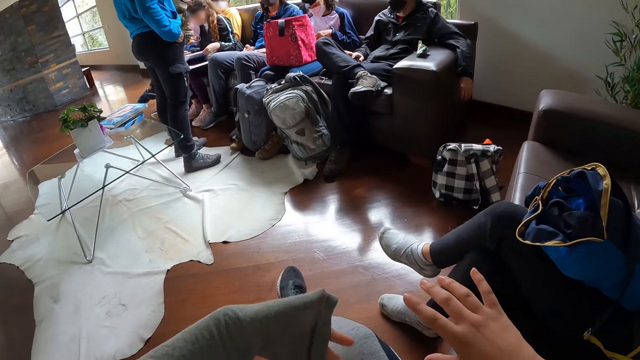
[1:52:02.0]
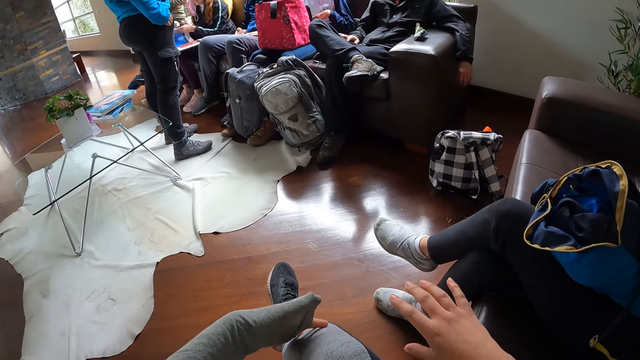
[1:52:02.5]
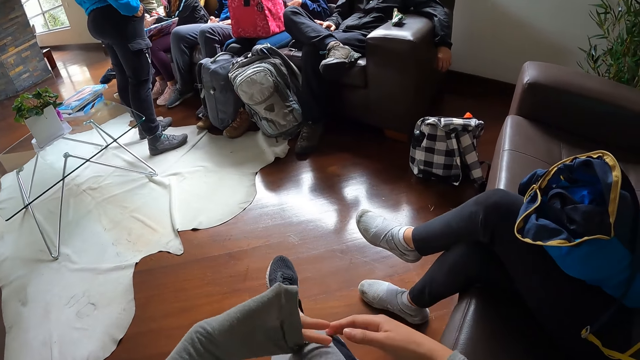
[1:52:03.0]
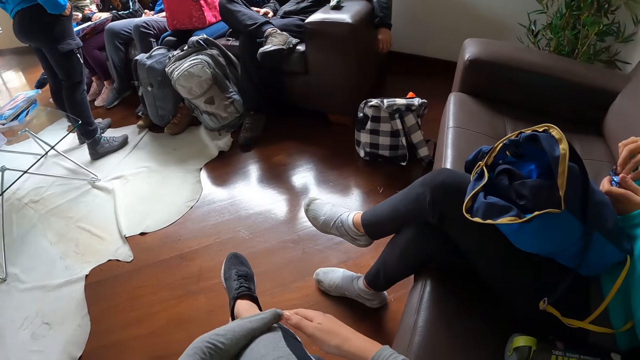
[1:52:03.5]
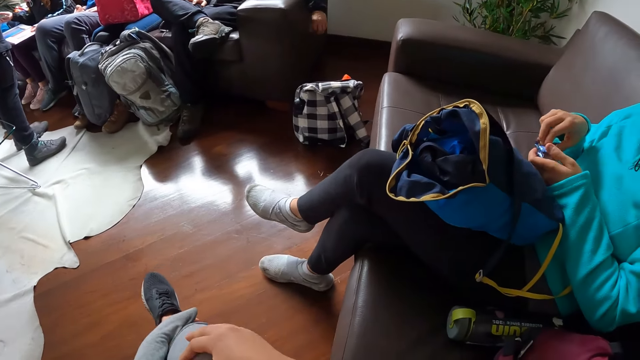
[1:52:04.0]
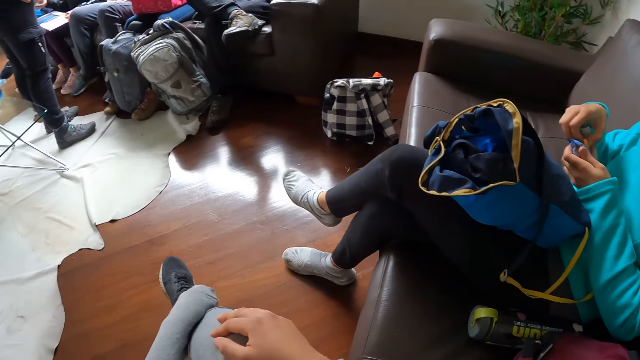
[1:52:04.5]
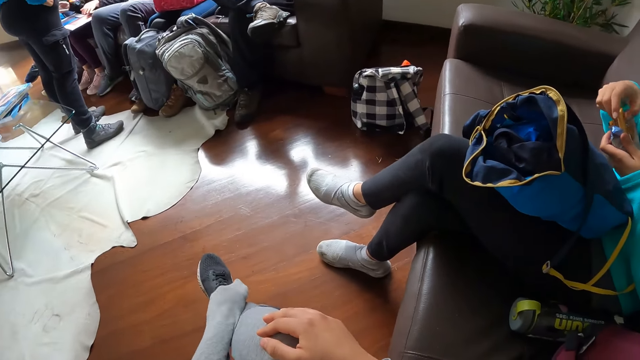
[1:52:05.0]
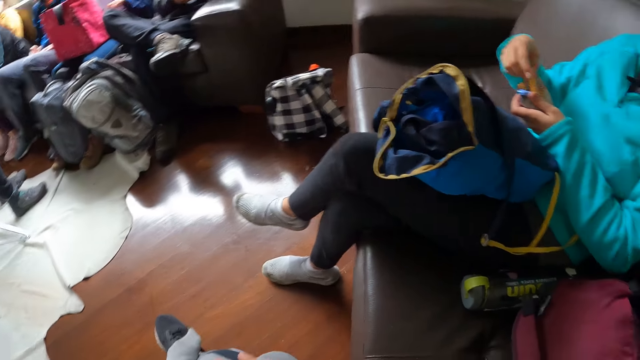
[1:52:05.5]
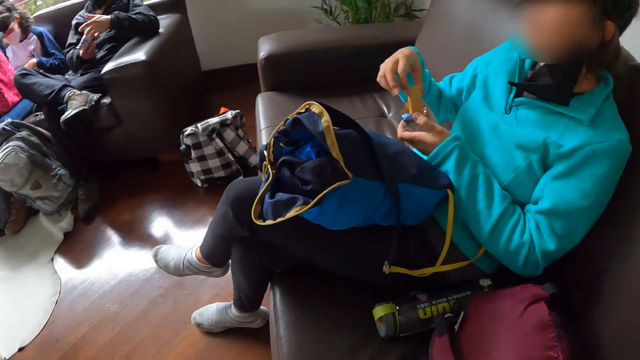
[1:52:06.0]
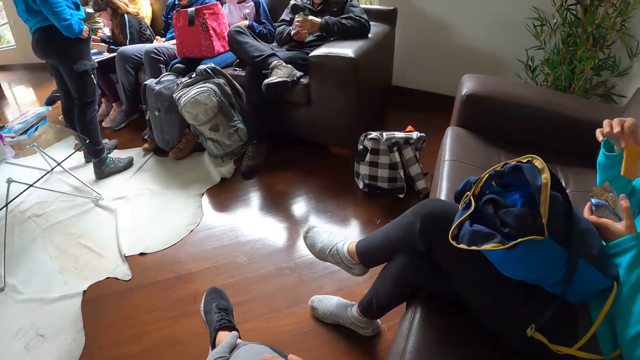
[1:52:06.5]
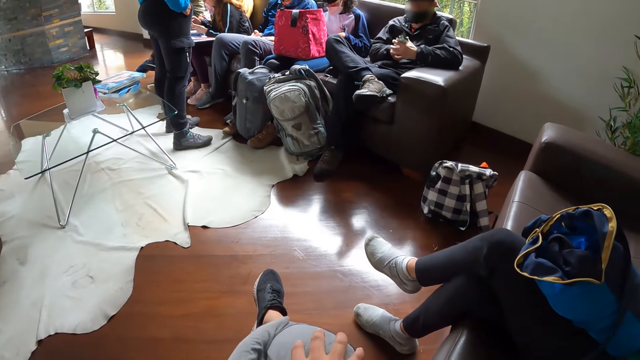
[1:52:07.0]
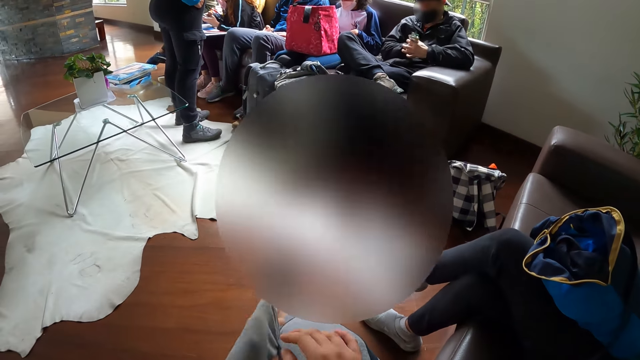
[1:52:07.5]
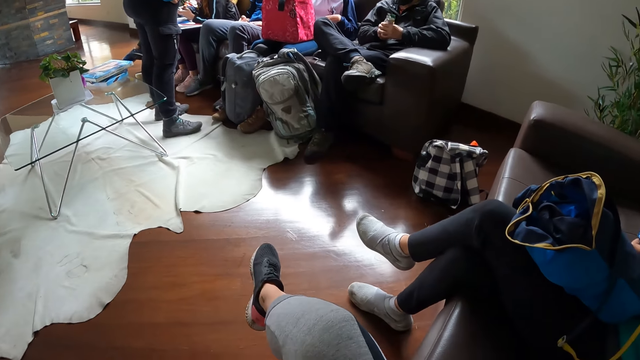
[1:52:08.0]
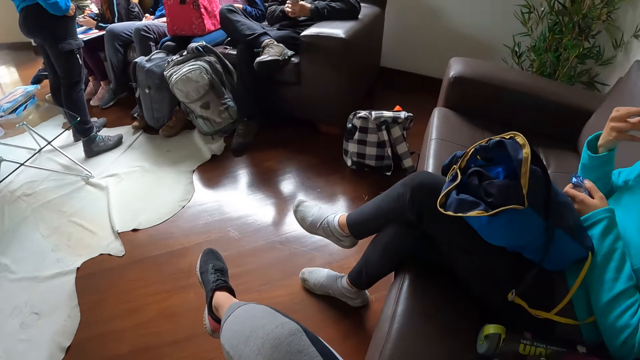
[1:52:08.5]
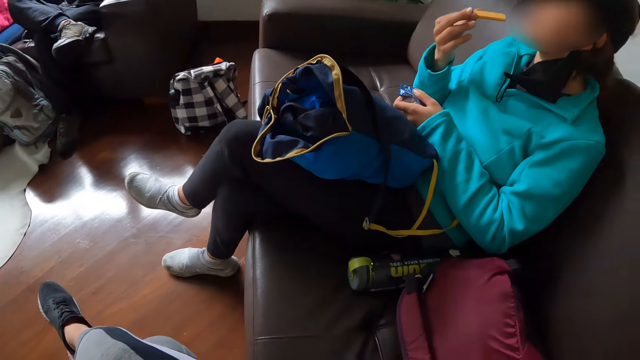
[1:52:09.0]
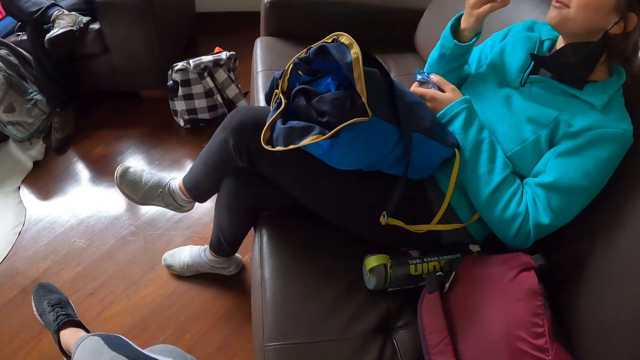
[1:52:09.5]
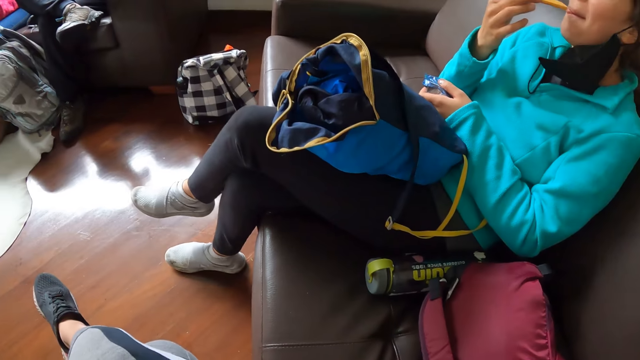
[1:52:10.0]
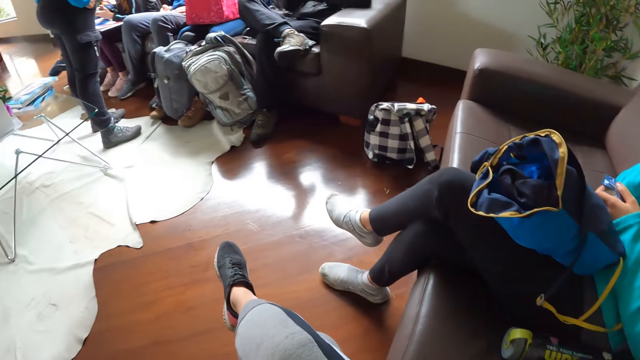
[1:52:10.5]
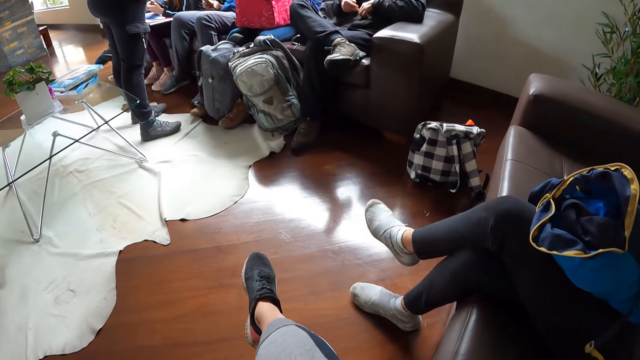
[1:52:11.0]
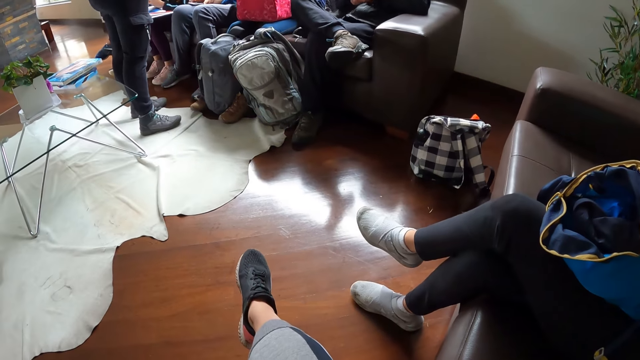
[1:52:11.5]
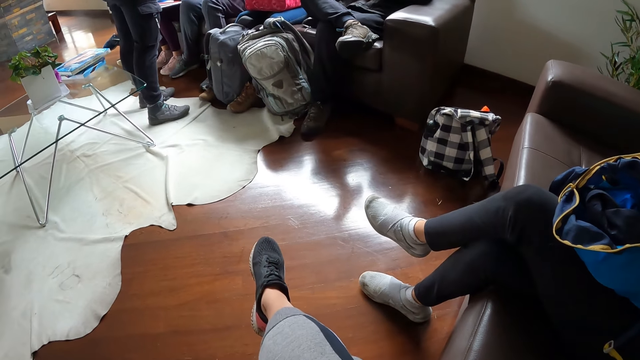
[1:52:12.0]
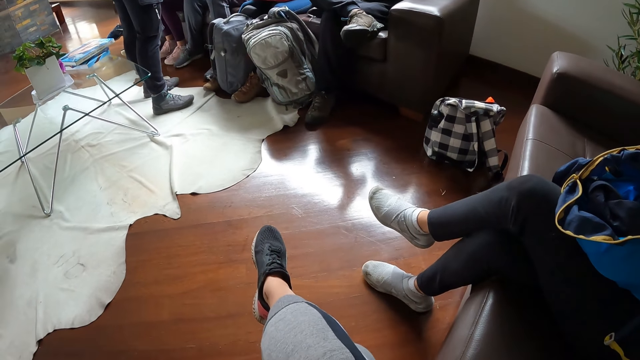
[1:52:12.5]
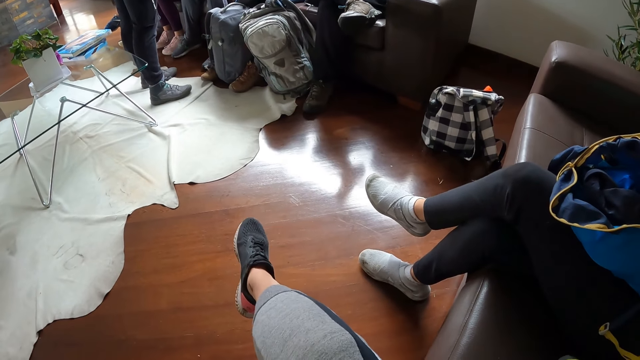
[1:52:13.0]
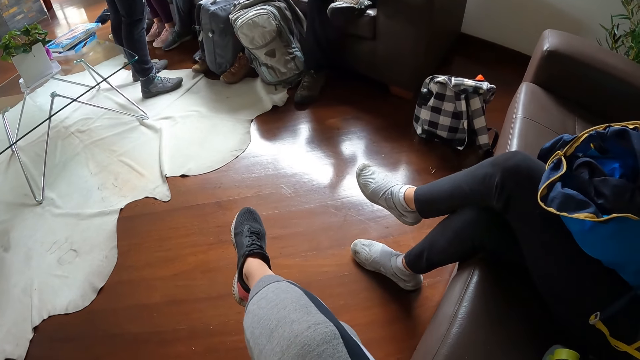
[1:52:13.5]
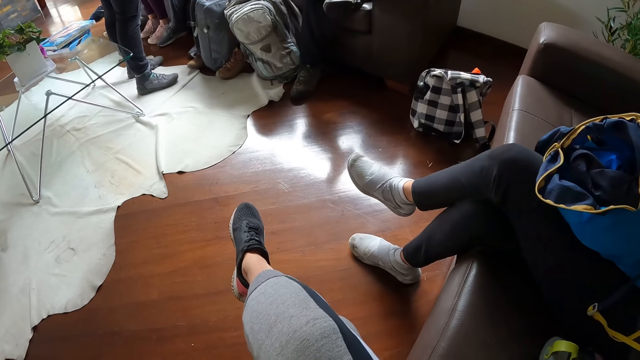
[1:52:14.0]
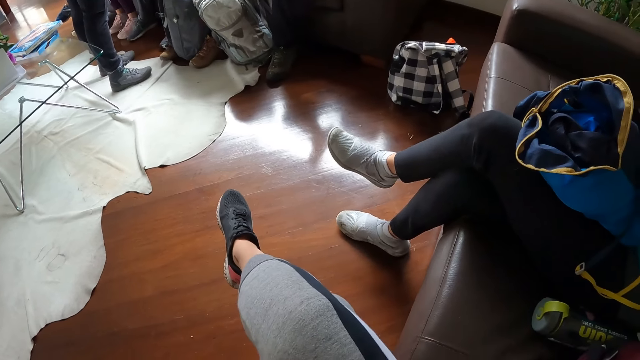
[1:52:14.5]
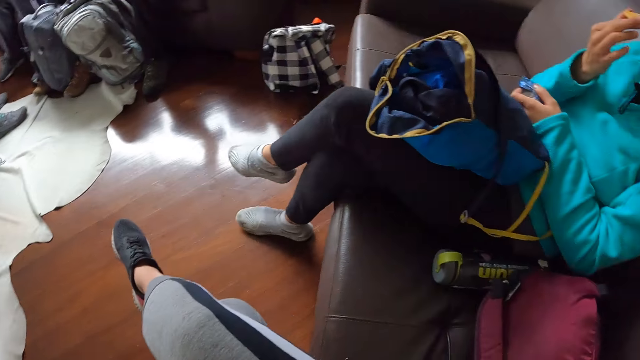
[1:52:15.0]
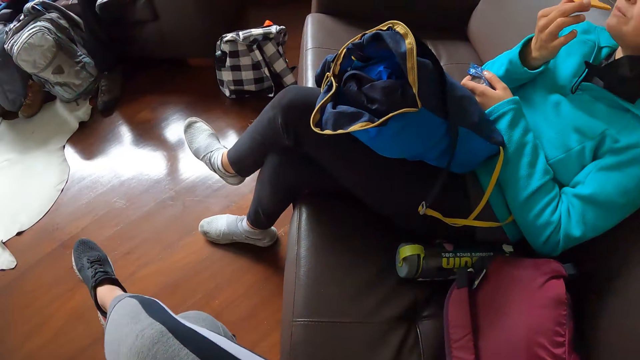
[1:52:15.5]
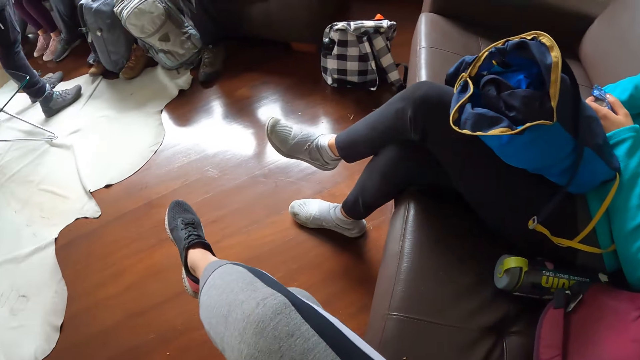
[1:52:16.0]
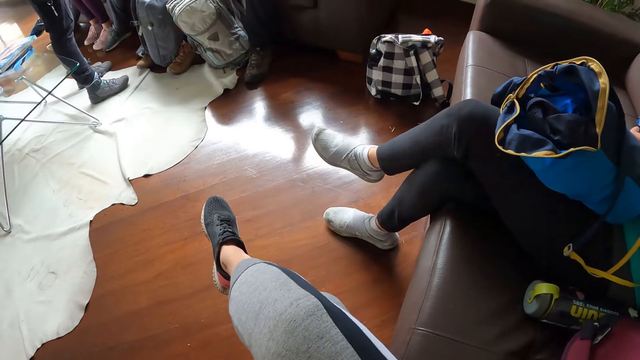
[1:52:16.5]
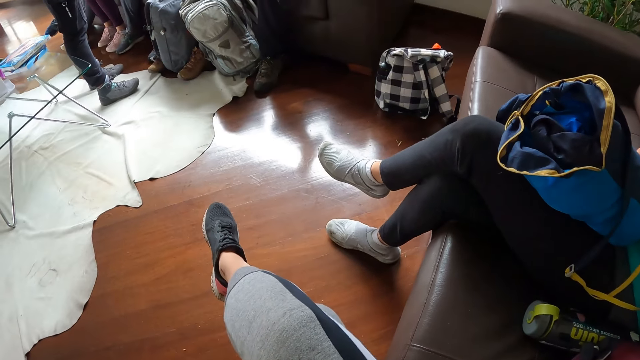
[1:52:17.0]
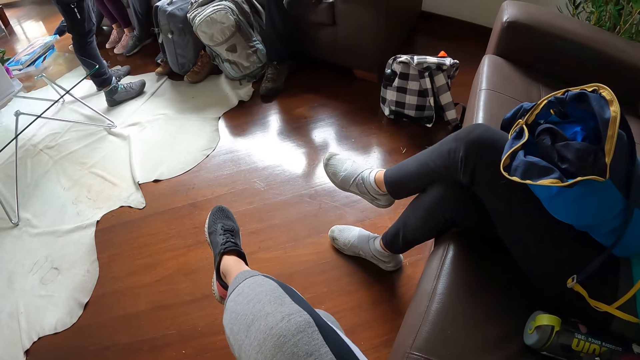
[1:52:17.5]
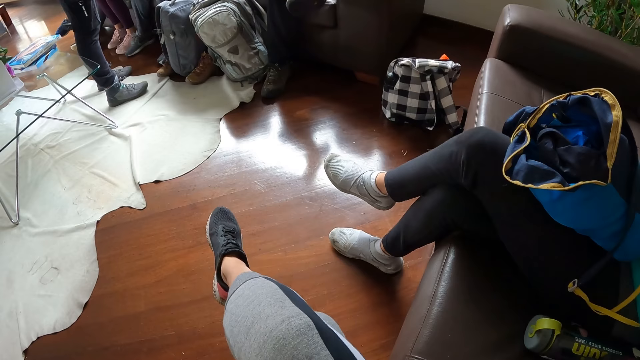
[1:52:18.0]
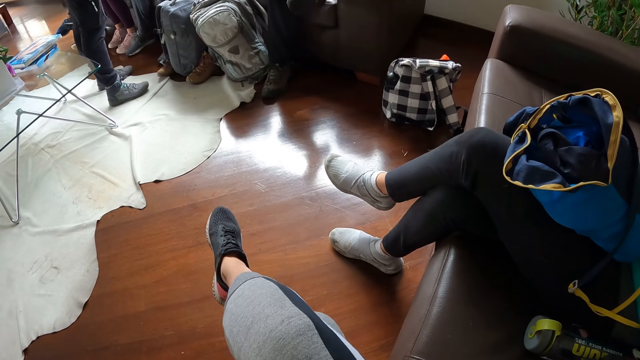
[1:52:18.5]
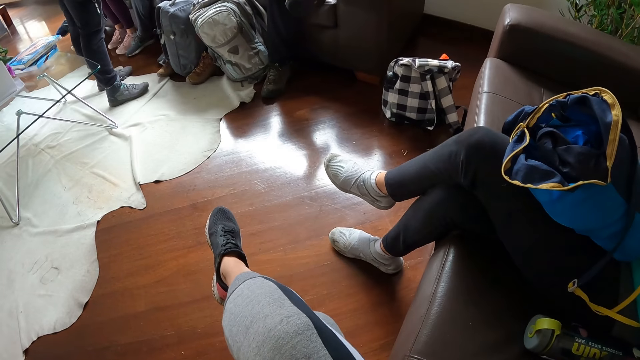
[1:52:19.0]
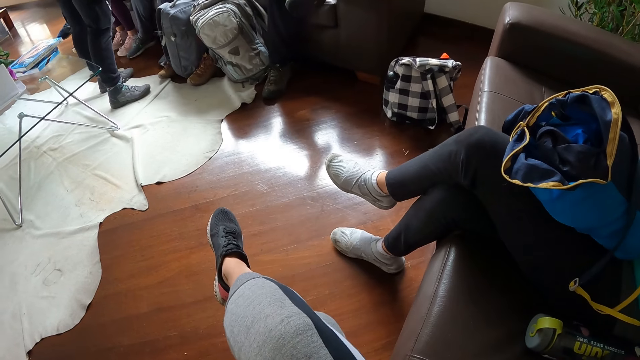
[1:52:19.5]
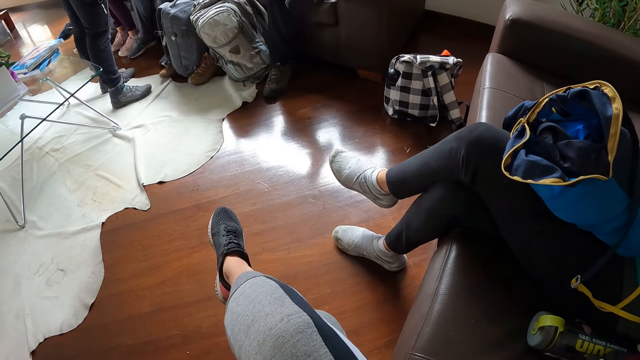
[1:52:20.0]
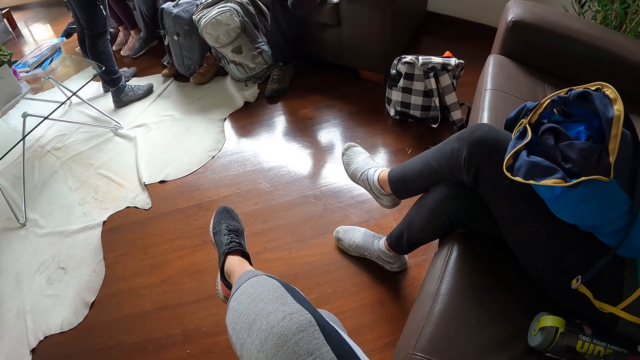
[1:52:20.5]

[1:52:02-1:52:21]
The camera wearer holds her leg with both hands. A woman eats biscuits with her right hand. The woman eats biscuits with her right hand again.

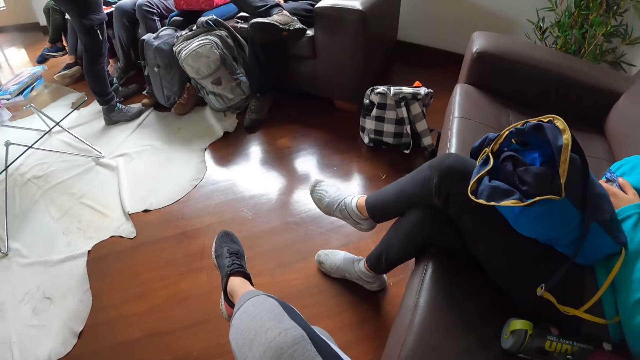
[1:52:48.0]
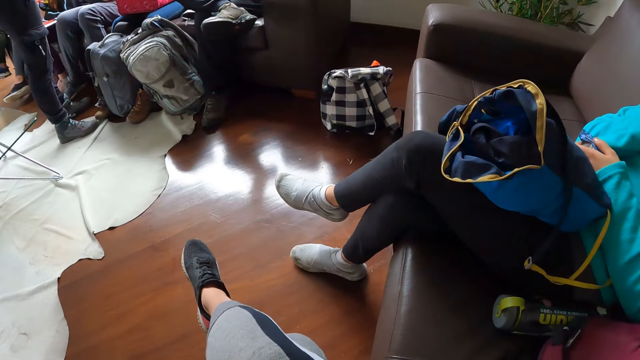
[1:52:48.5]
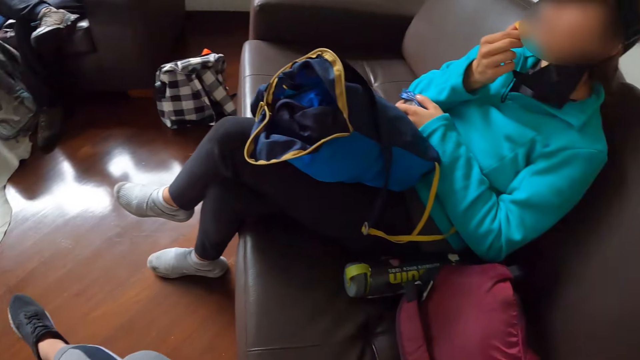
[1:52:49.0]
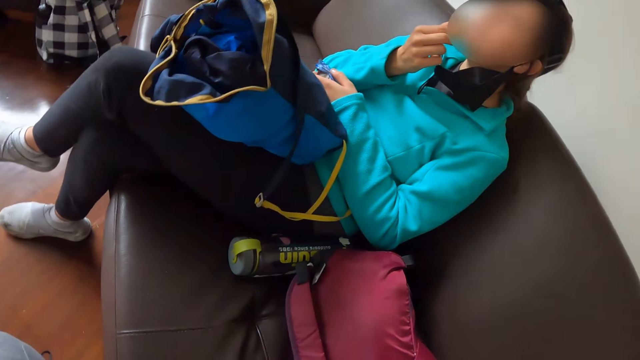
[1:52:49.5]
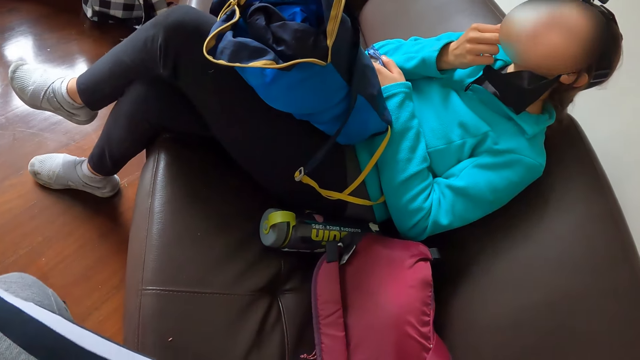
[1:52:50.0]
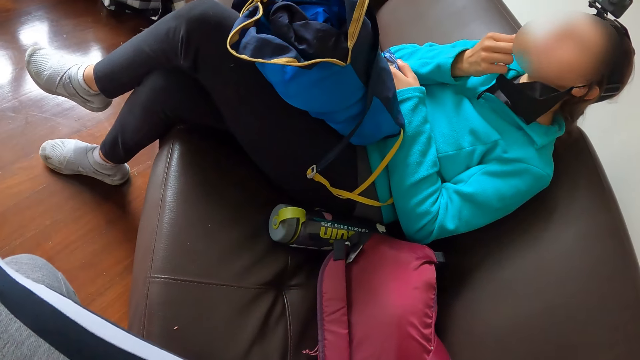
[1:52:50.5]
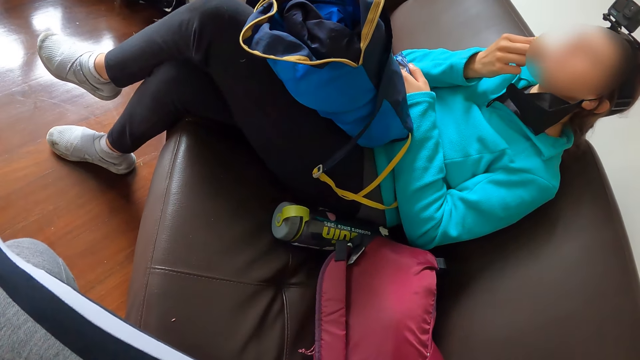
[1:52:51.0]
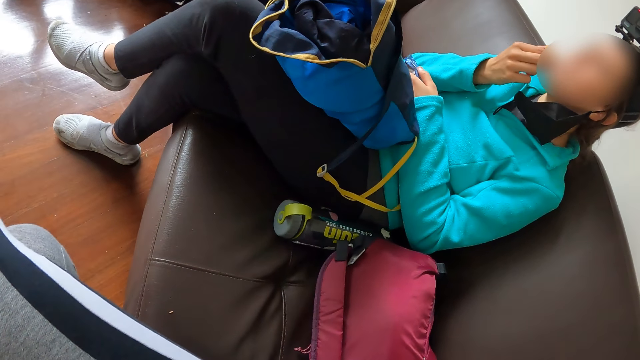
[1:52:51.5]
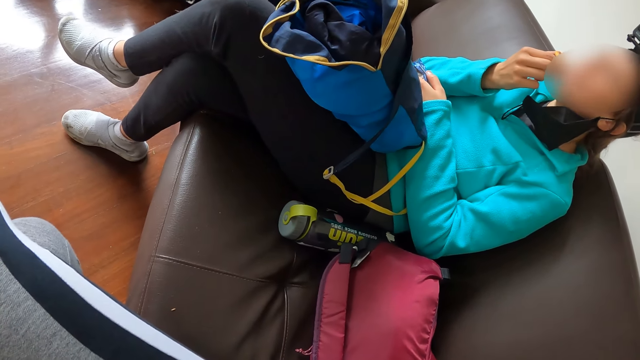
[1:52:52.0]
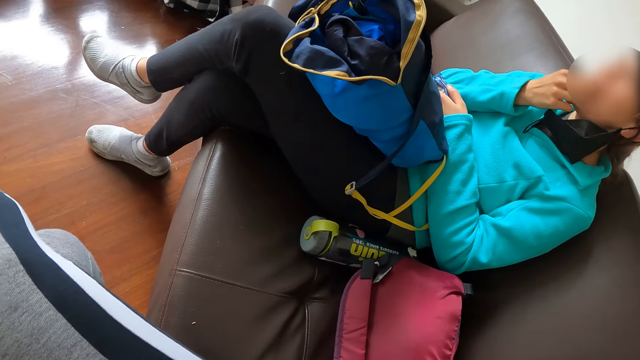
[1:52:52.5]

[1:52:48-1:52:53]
The camera wearer interacts with a woman. They look around. The woman puts a biscuit in her right hand in her mouth.
